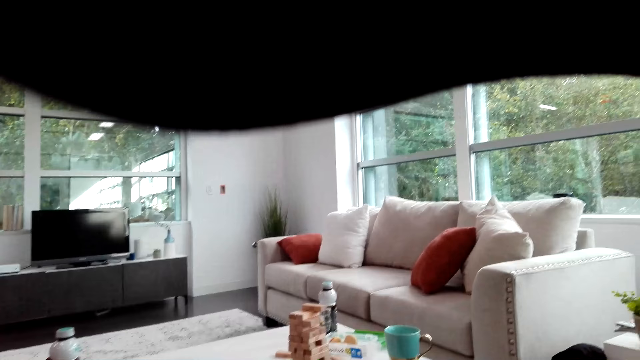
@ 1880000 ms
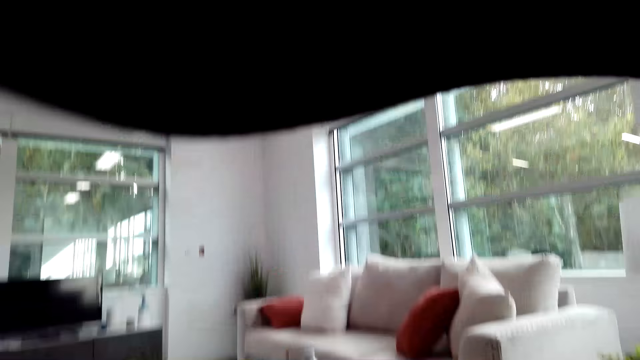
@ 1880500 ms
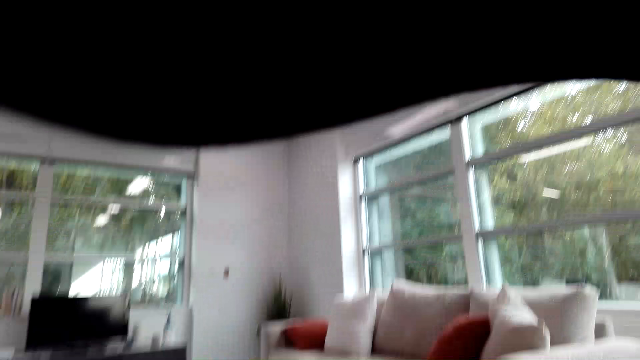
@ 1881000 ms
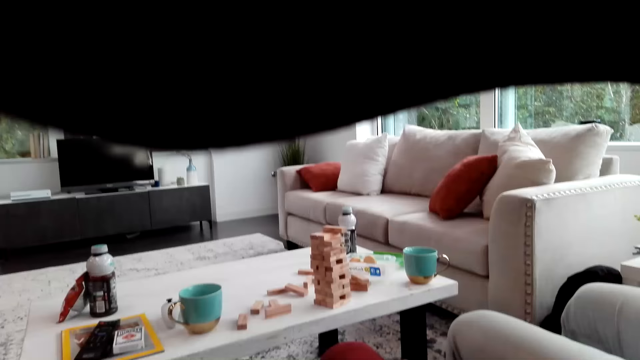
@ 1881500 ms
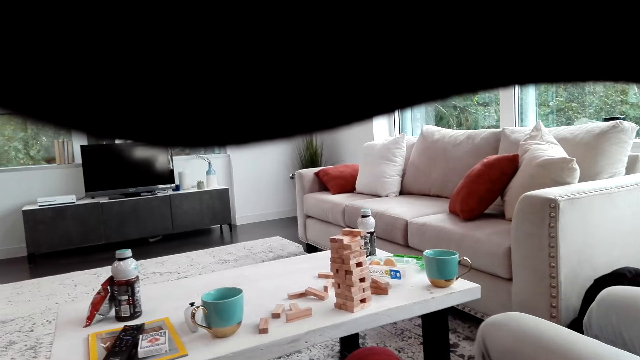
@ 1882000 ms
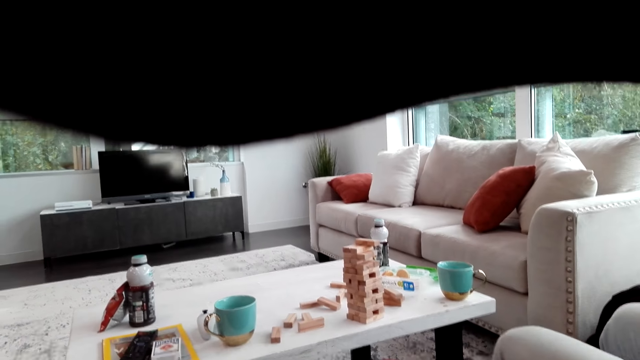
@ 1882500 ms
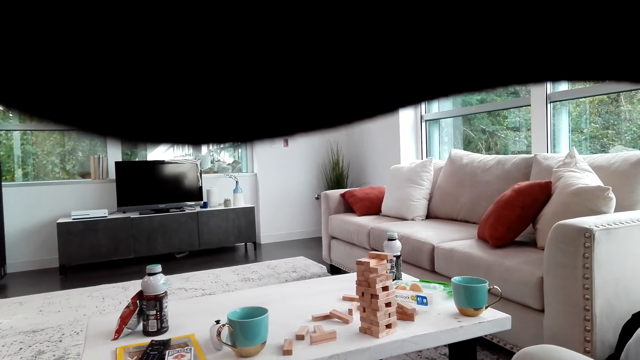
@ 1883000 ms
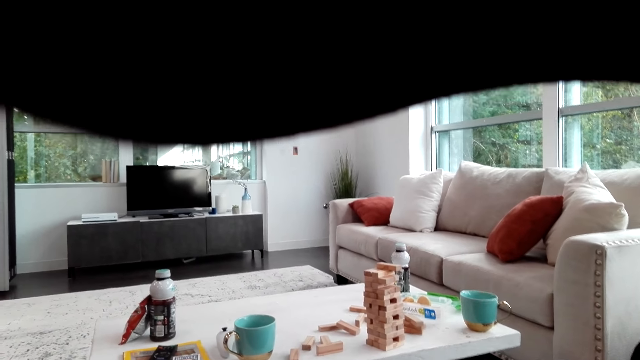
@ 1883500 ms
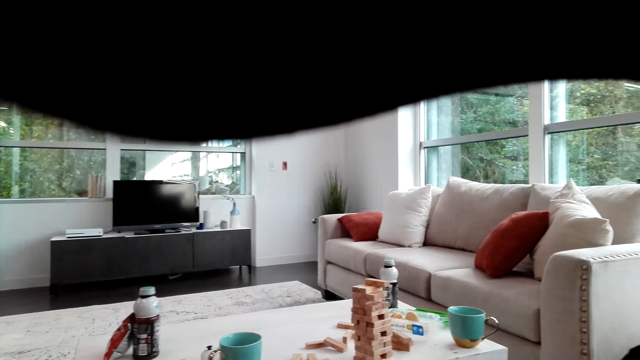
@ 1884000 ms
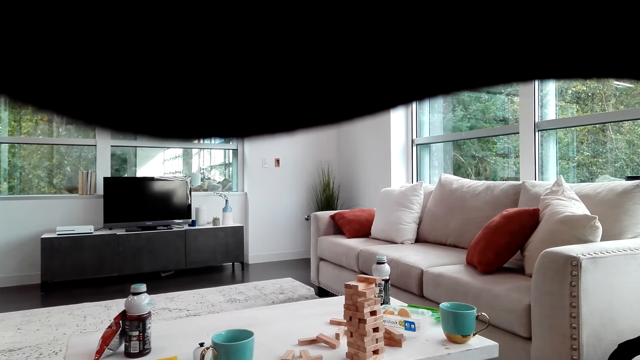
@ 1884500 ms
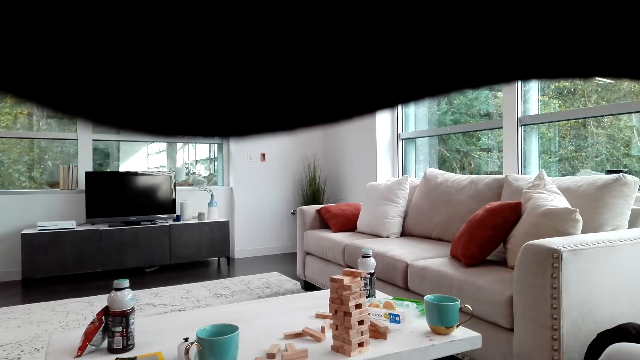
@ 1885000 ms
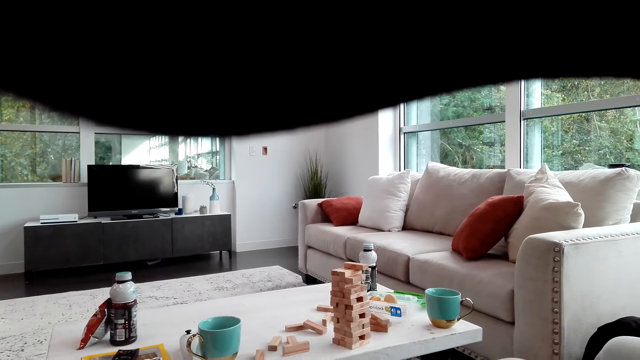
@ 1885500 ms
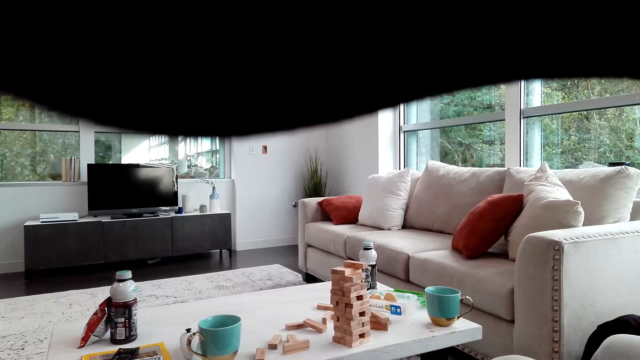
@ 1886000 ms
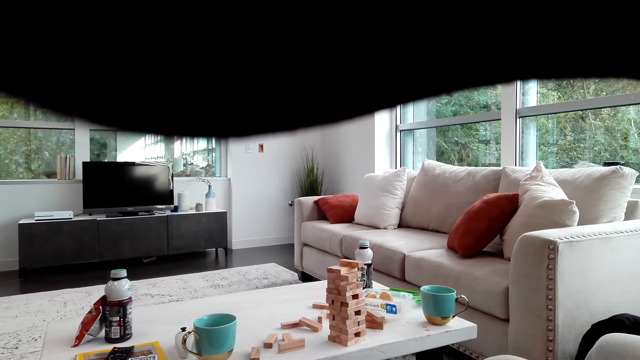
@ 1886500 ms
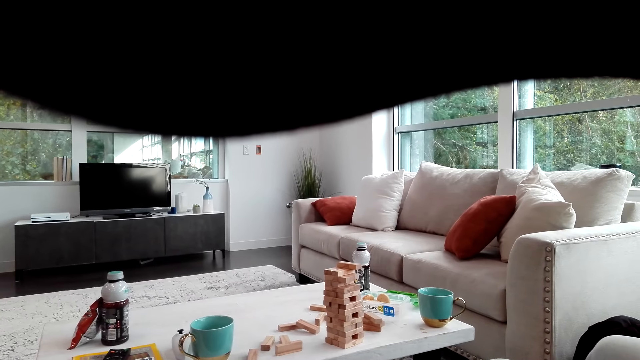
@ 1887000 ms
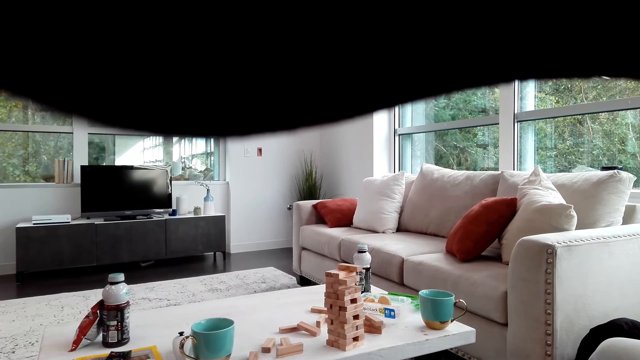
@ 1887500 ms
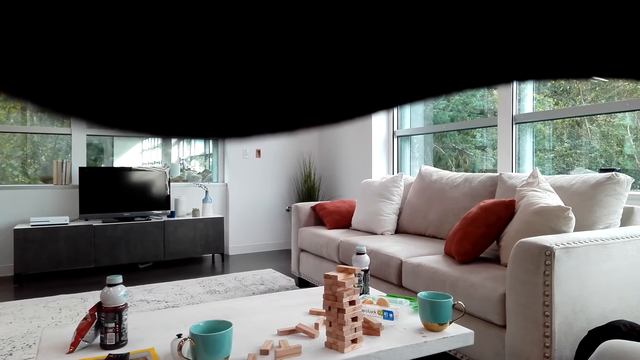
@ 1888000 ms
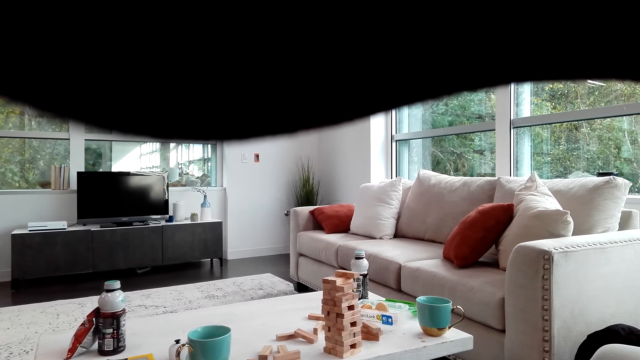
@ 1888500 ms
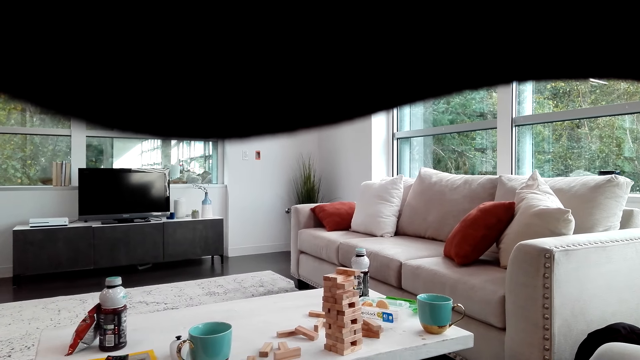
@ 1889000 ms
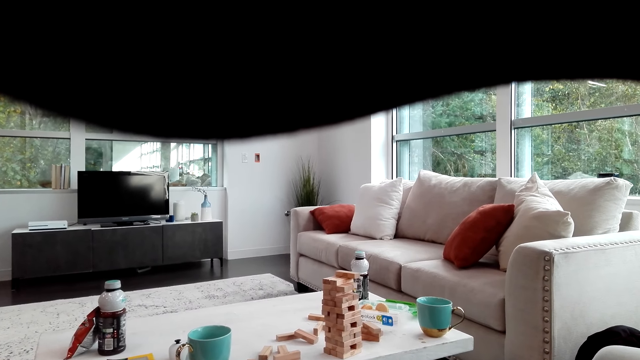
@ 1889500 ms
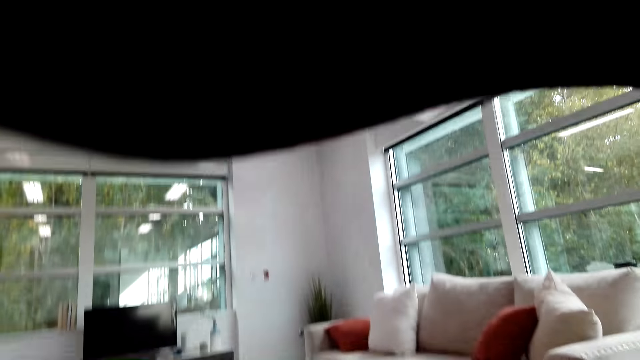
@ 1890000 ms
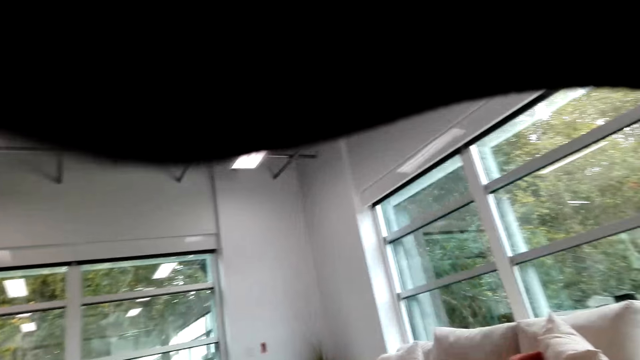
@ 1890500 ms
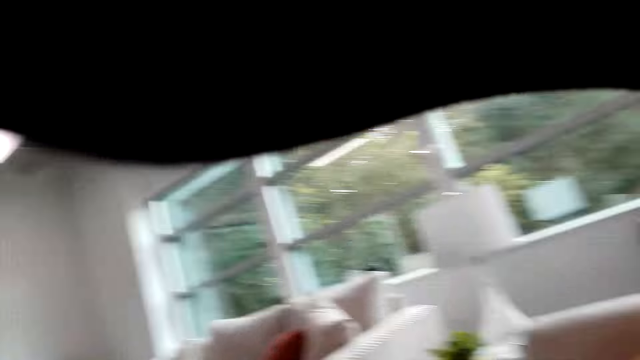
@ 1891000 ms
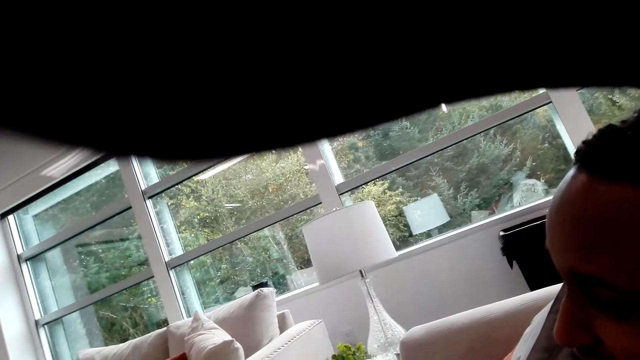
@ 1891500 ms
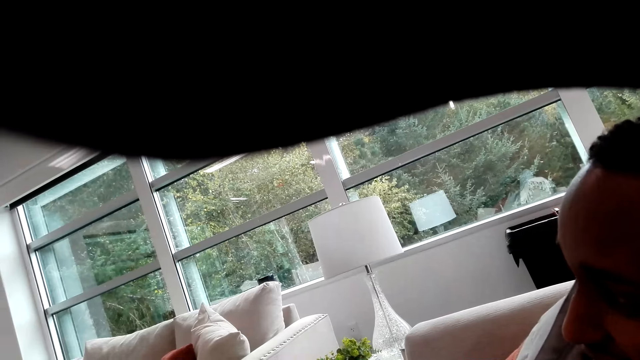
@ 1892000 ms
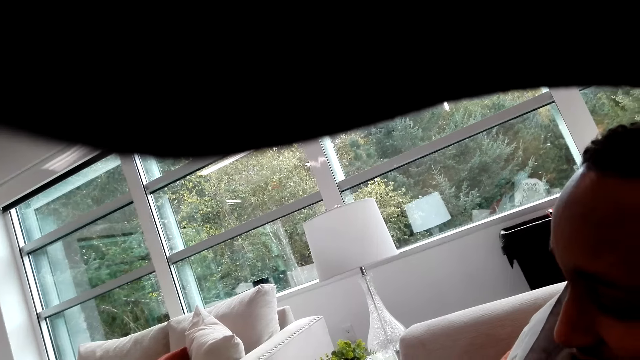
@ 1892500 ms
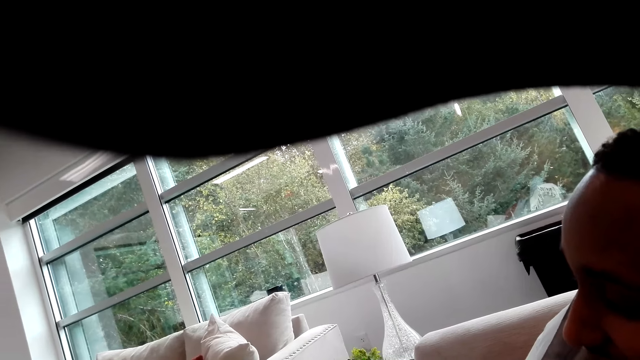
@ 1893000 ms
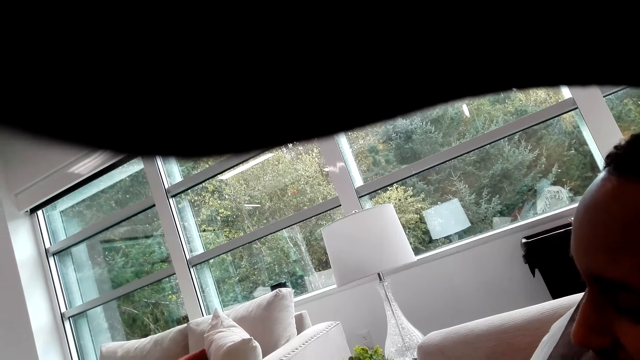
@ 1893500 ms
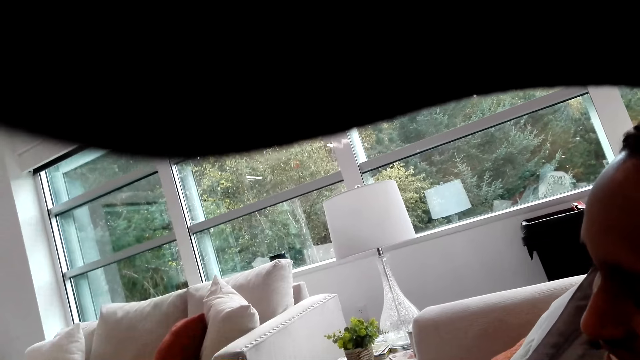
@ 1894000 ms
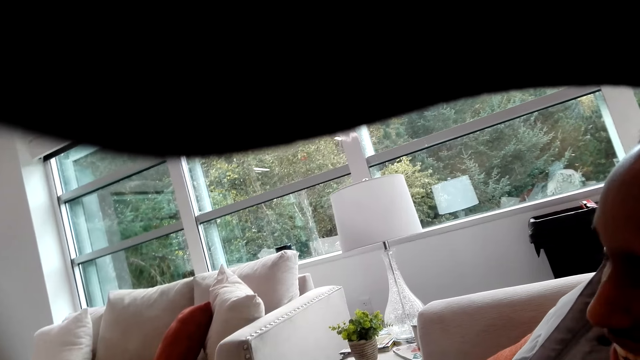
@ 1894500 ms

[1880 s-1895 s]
The camera wearer looks around the room. A man shakes his legs. The camera wearer looks around the table. The man shakes his legs. The camera wearer looks around the room. They look at the man.

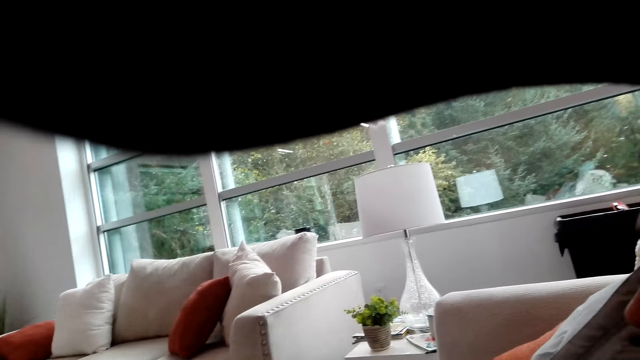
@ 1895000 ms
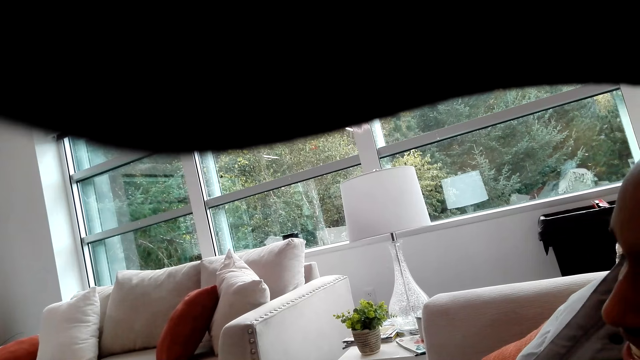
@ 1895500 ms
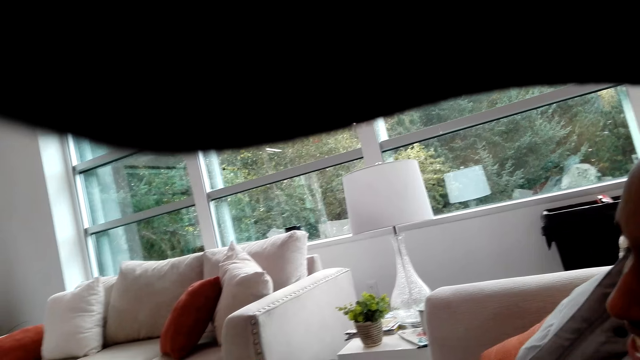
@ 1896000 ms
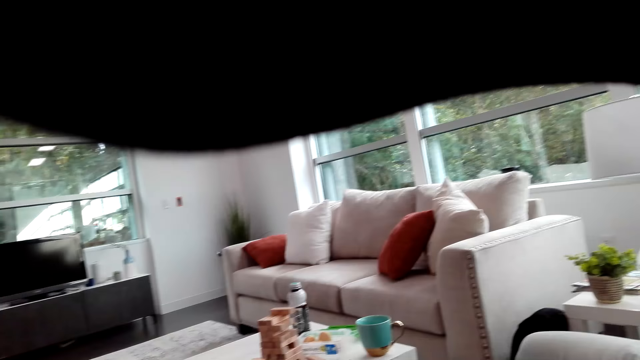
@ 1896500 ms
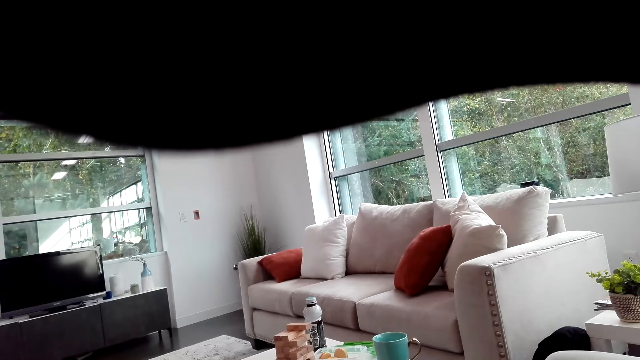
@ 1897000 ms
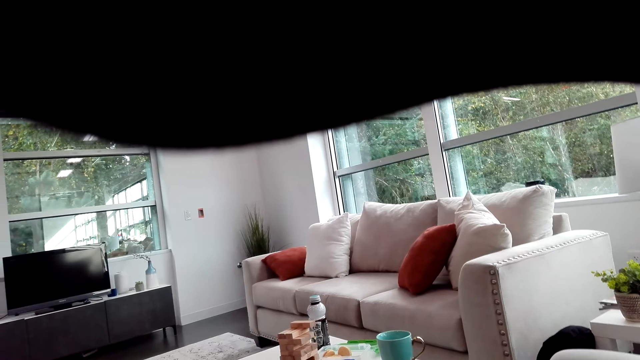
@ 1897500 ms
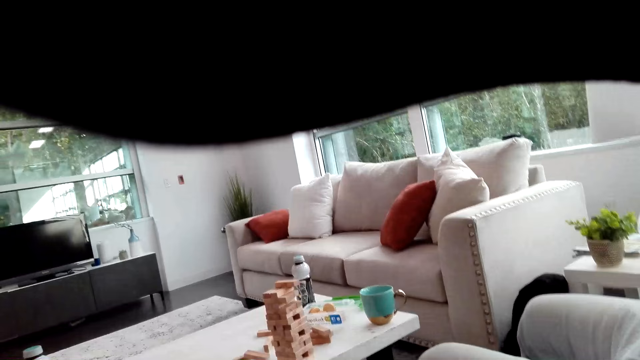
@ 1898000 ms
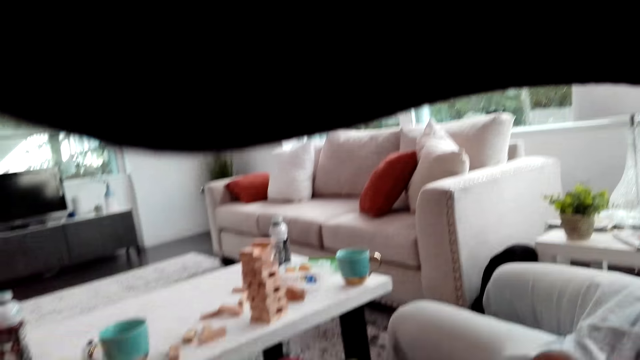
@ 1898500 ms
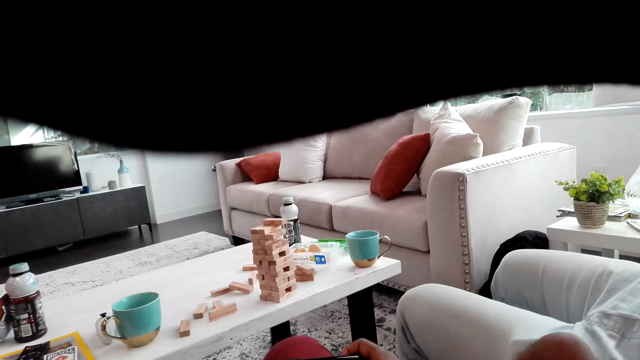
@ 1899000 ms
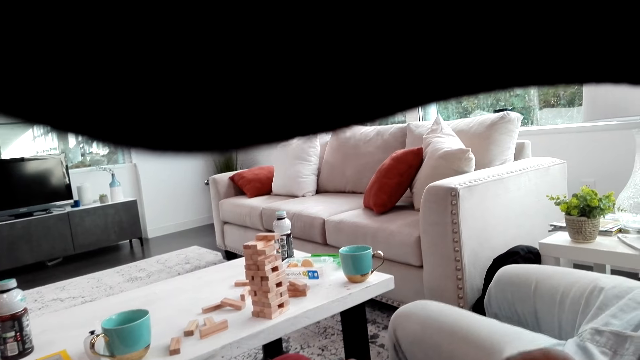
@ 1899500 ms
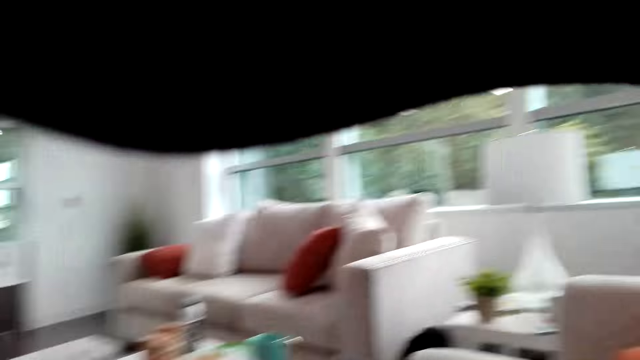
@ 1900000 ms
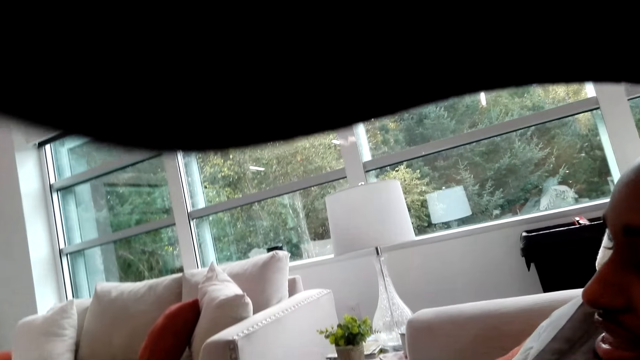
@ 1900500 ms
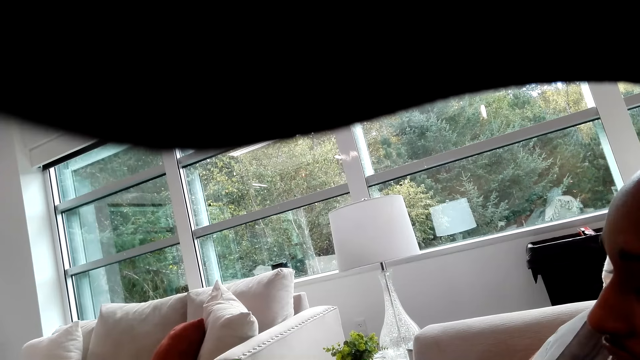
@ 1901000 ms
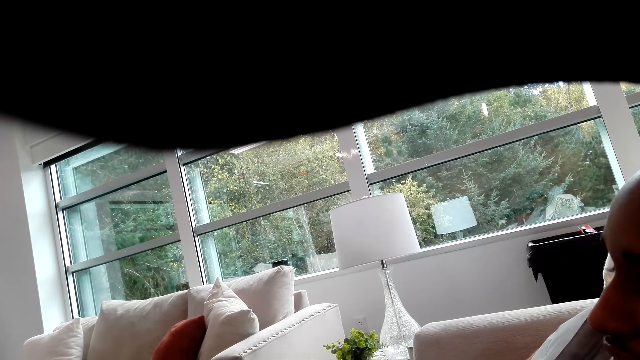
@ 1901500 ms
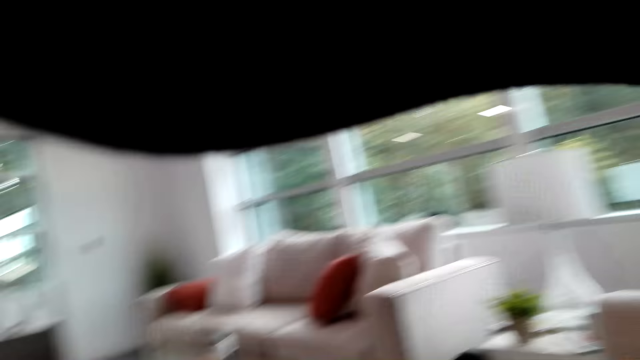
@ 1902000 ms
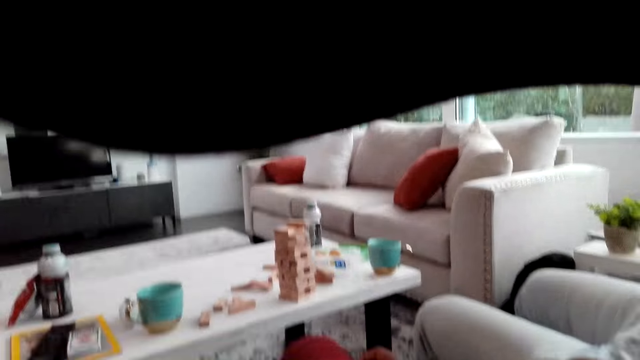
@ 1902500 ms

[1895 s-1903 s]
The camera wearer looks around the room. A man shakes his legs. The camera wearer looks at the man.
